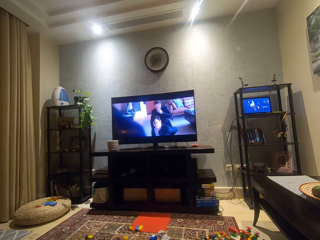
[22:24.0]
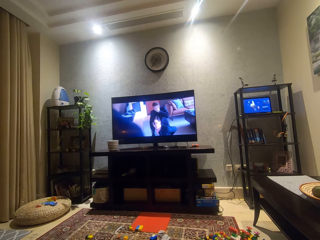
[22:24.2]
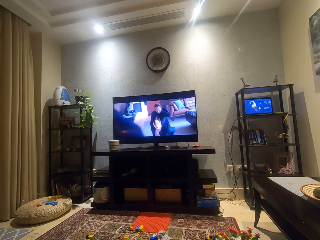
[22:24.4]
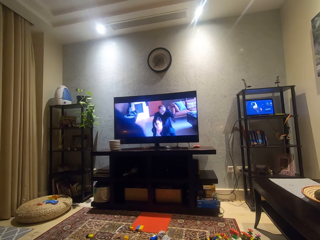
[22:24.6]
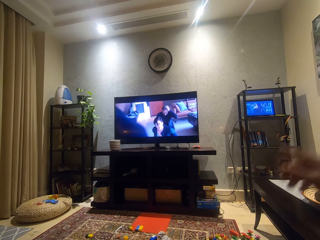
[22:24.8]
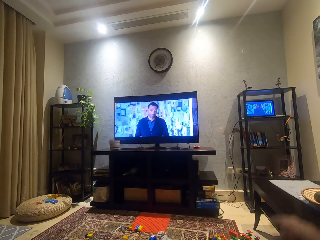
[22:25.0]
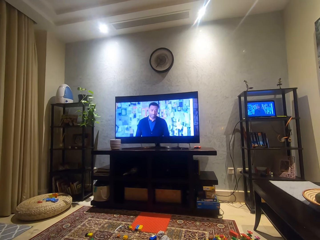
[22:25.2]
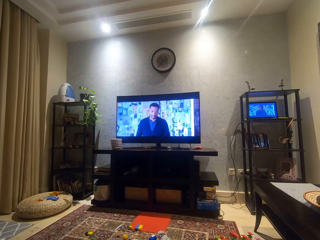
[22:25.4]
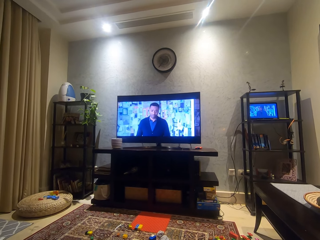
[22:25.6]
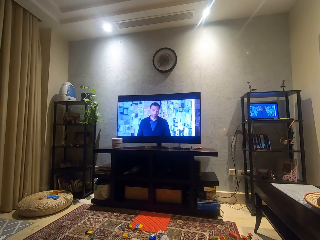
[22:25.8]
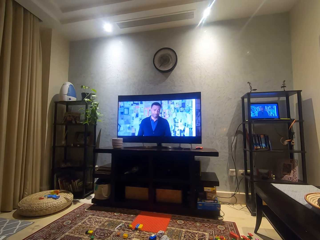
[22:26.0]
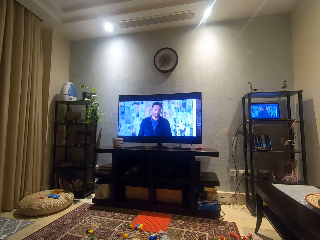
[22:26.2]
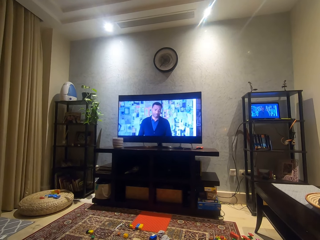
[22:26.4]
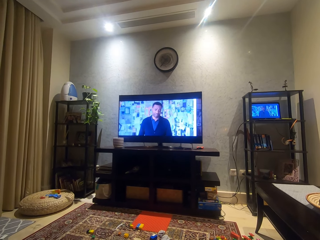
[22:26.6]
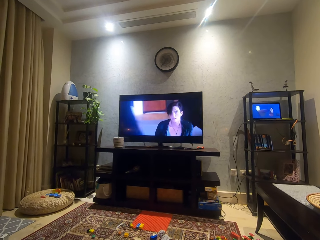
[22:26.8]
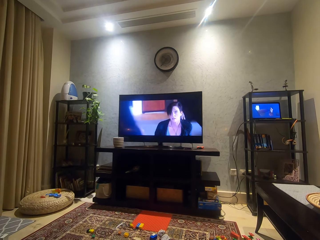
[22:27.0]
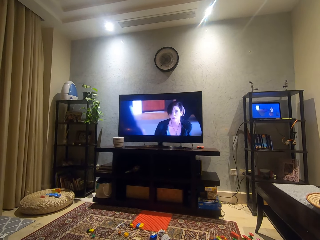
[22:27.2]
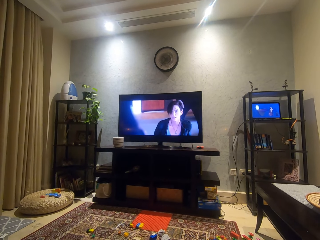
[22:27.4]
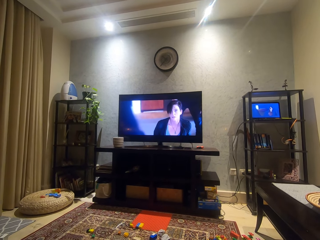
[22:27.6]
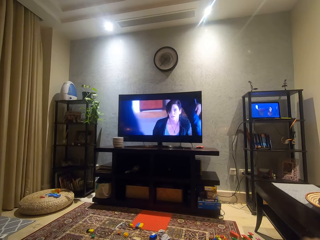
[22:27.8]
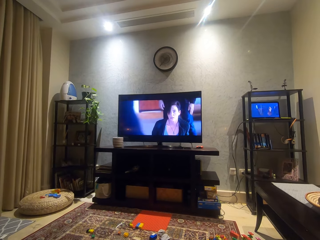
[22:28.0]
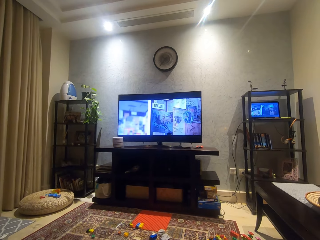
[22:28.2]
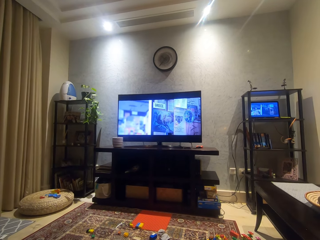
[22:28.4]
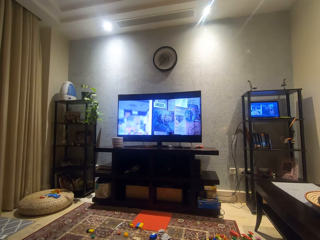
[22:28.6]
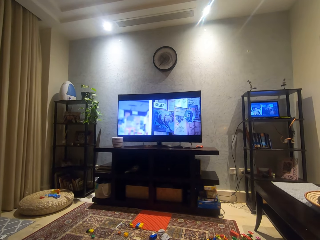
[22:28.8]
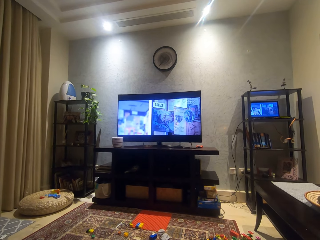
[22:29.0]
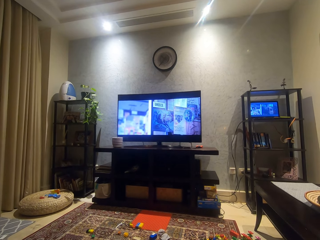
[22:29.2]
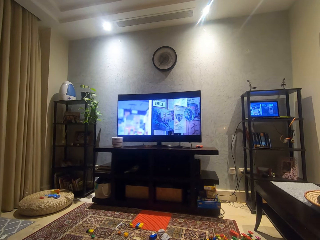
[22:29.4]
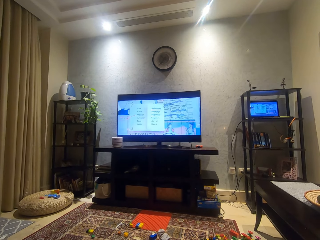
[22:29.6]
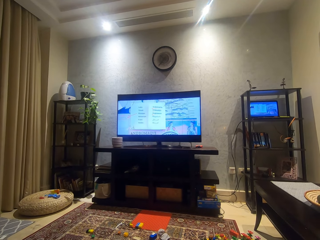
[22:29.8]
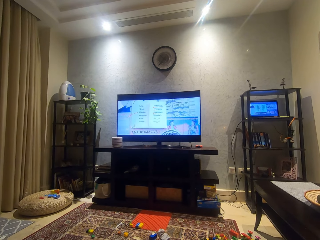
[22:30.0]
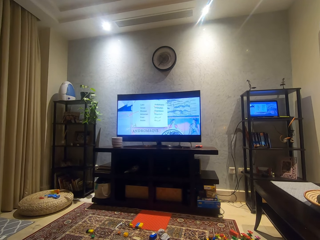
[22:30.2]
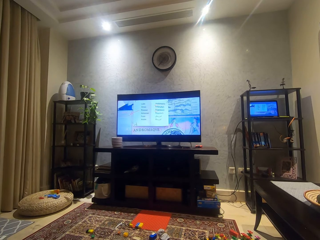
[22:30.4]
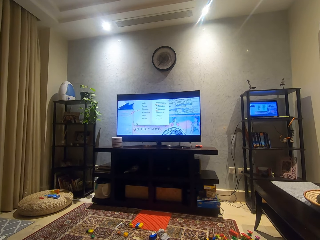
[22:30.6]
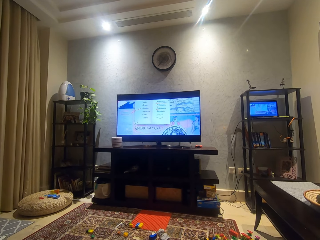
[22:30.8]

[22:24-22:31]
The camera wearer puts the hand down.

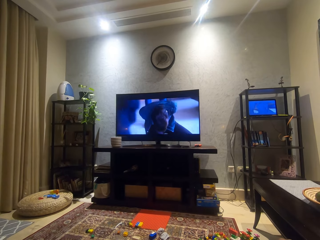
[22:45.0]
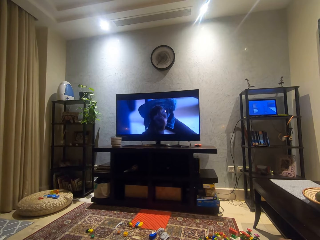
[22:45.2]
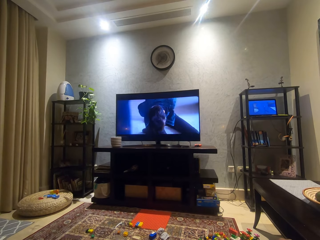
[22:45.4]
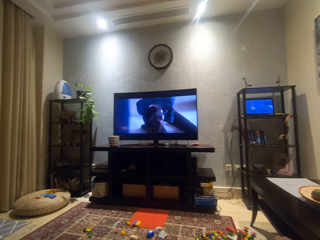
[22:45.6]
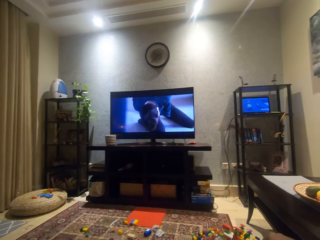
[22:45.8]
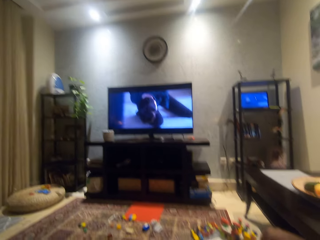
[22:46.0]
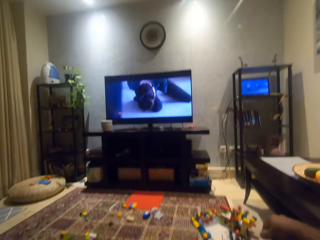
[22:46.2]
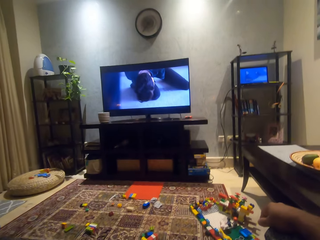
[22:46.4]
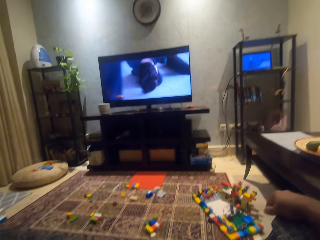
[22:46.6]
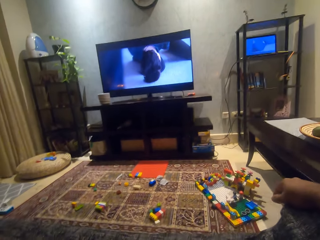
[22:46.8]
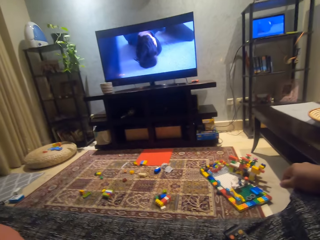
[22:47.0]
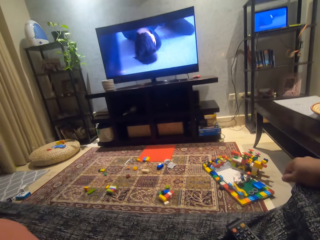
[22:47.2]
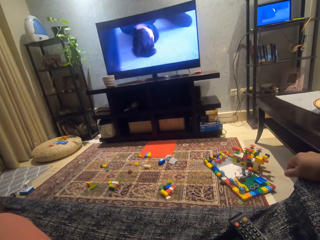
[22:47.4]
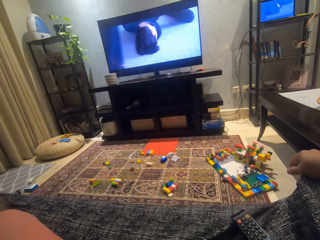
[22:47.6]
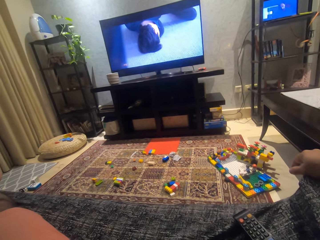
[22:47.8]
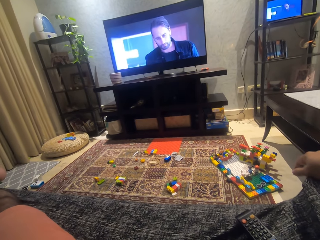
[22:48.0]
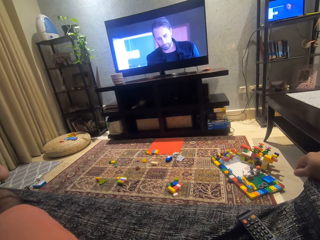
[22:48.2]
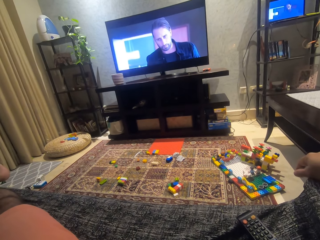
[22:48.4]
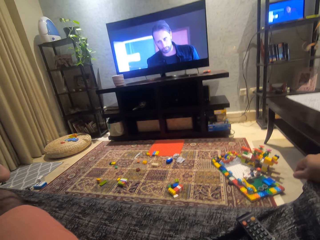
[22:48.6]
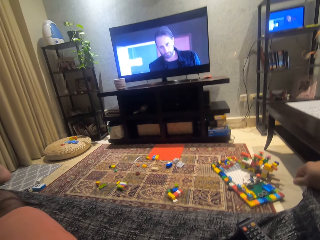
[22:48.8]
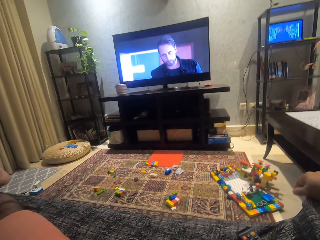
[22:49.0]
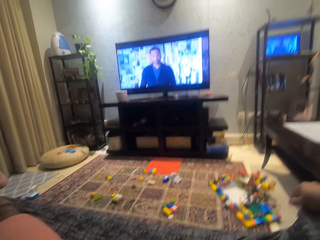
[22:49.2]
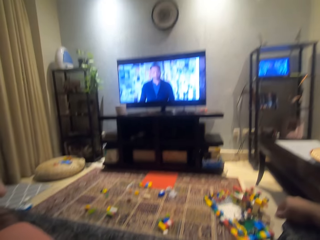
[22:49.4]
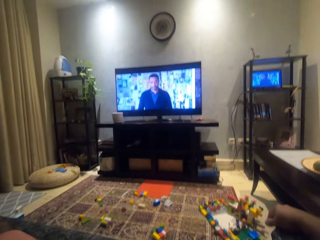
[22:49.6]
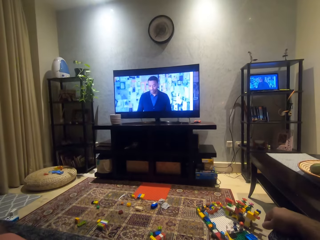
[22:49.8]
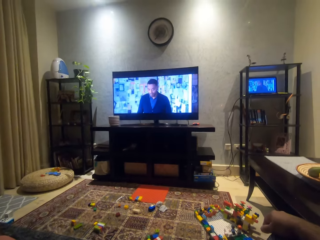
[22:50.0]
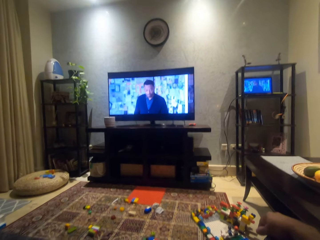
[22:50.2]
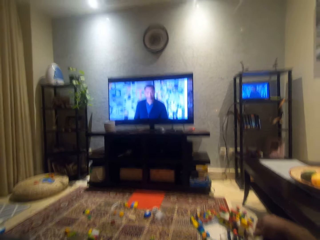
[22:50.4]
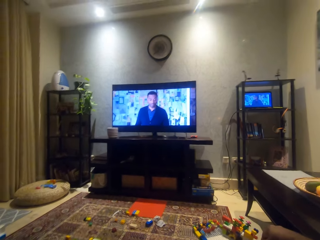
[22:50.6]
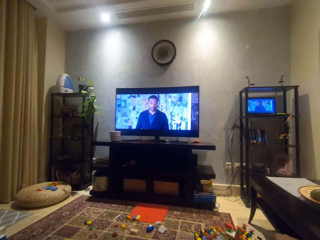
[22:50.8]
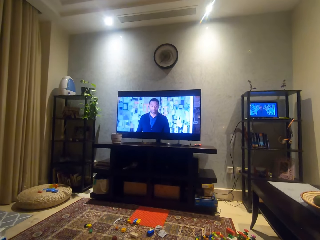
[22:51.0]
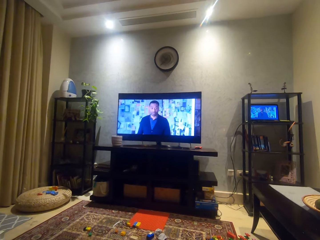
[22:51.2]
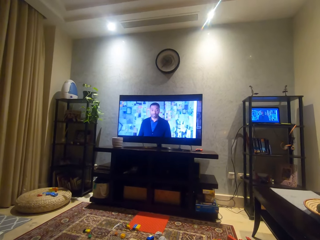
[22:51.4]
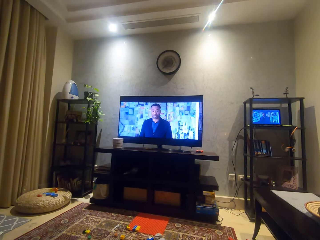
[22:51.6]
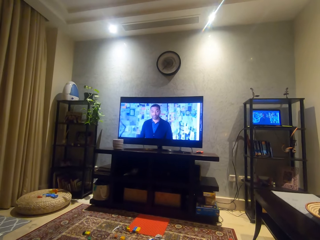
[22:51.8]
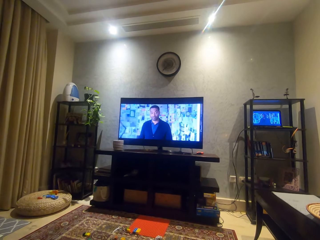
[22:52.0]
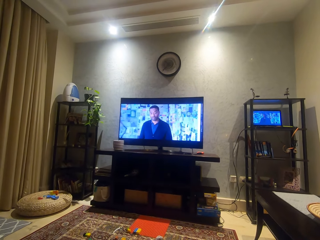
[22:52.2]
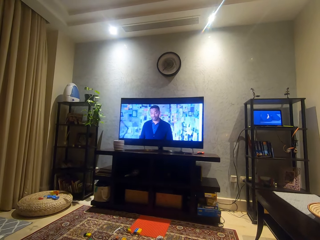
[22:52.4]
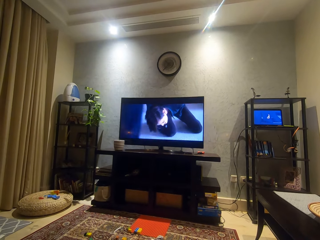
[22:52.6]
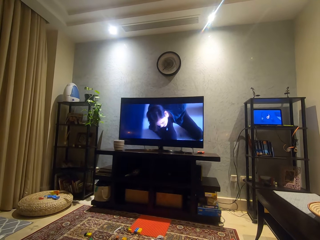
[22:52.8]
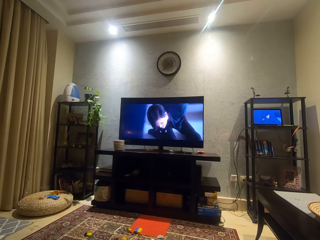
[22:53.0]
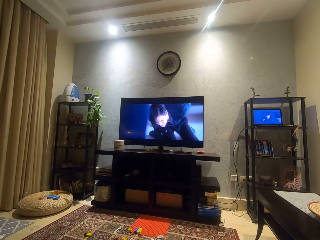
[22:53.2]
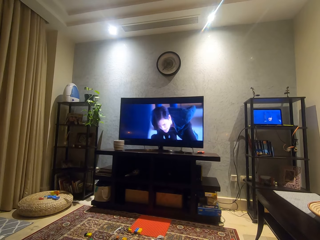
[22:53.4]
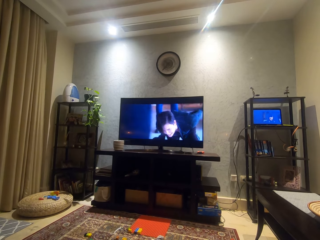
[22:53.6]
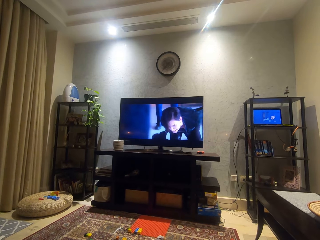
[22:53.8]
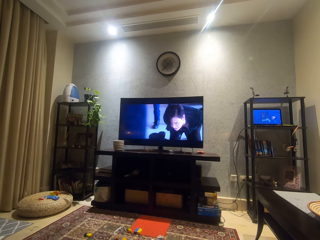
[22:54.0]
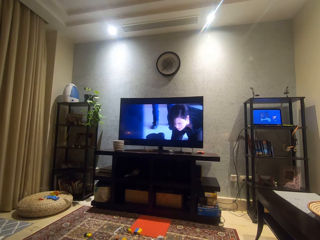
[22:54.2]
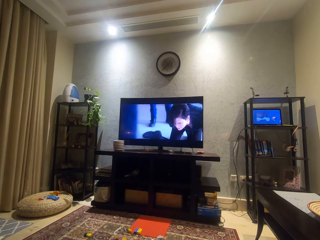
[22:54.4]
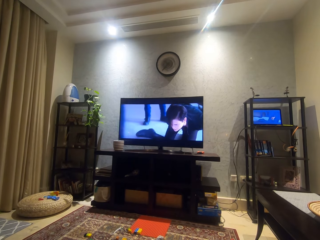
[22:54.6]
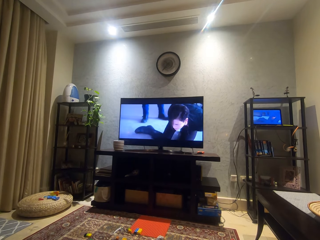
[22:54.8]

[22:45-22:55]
The camera wearer looks around. They look at the couch. They watch the television.

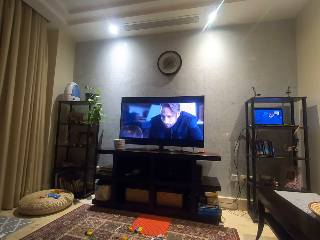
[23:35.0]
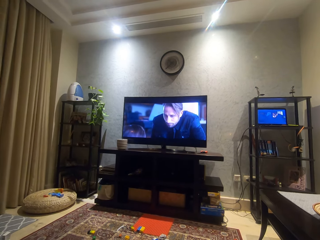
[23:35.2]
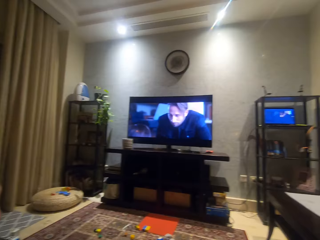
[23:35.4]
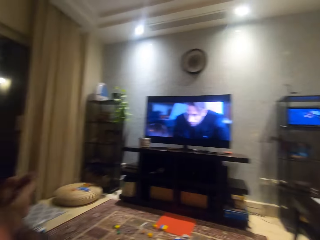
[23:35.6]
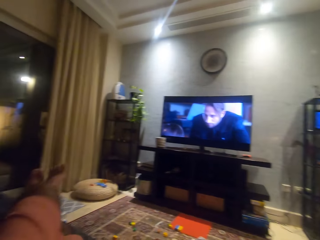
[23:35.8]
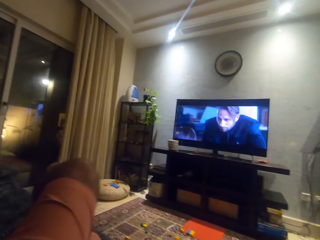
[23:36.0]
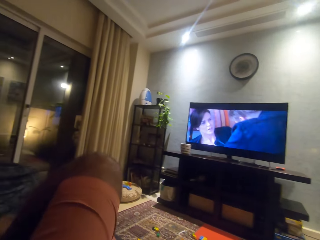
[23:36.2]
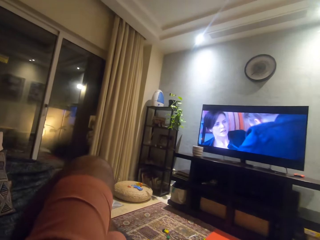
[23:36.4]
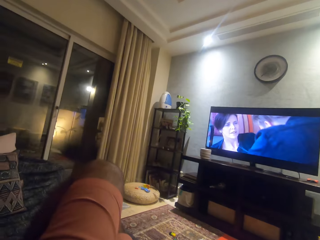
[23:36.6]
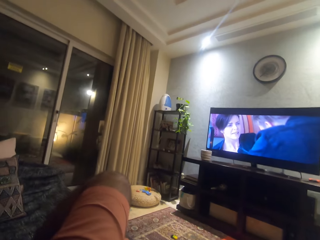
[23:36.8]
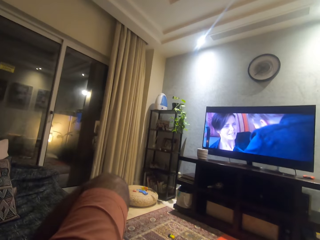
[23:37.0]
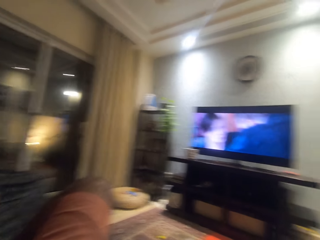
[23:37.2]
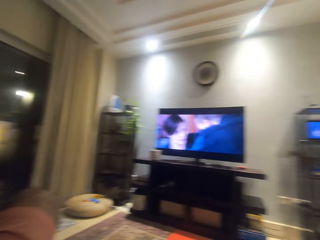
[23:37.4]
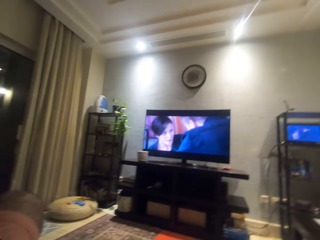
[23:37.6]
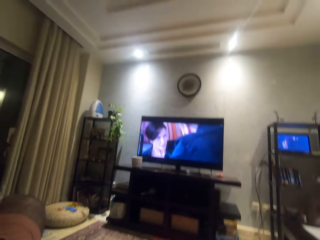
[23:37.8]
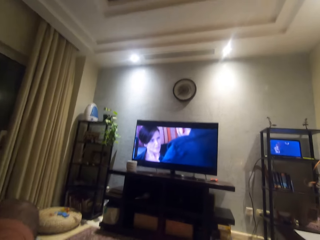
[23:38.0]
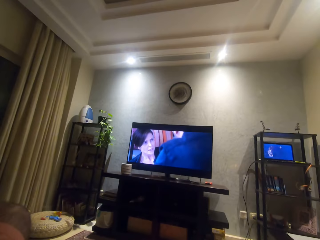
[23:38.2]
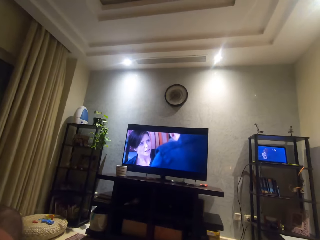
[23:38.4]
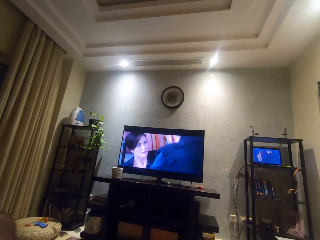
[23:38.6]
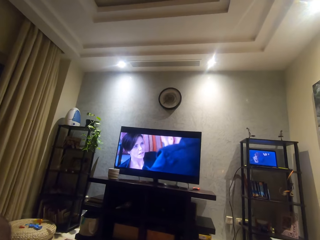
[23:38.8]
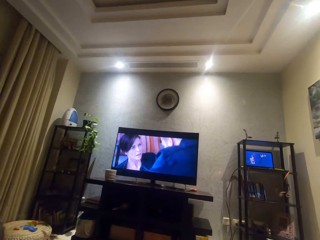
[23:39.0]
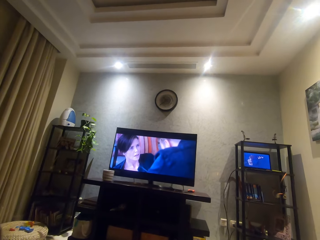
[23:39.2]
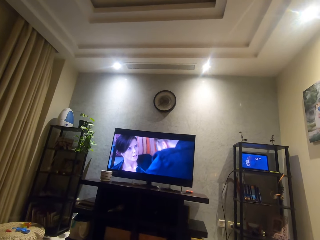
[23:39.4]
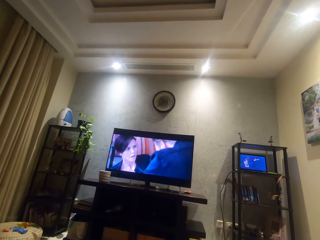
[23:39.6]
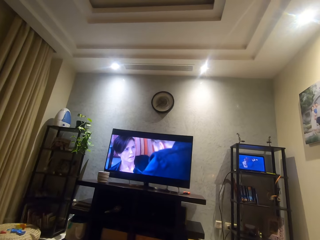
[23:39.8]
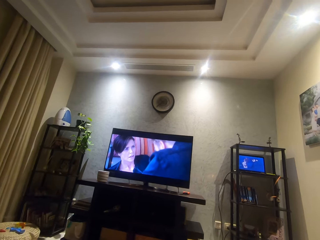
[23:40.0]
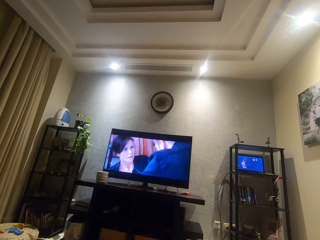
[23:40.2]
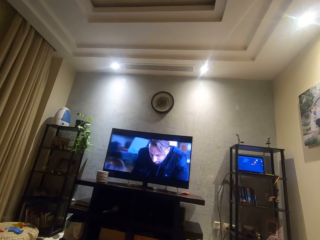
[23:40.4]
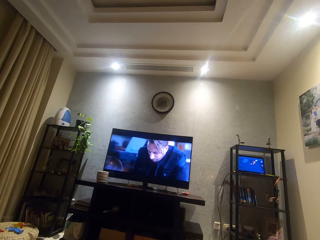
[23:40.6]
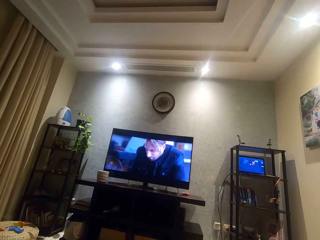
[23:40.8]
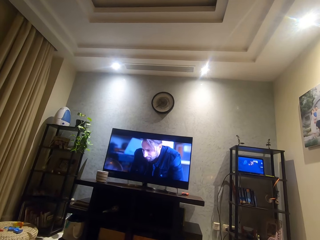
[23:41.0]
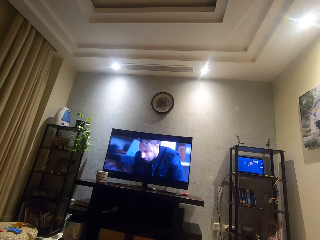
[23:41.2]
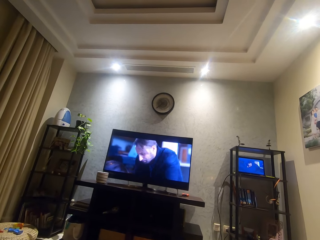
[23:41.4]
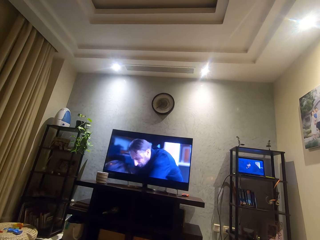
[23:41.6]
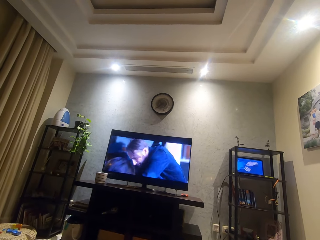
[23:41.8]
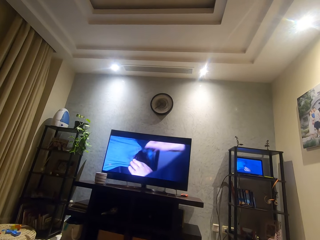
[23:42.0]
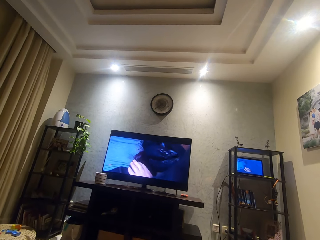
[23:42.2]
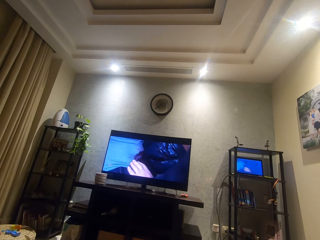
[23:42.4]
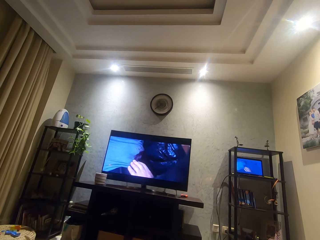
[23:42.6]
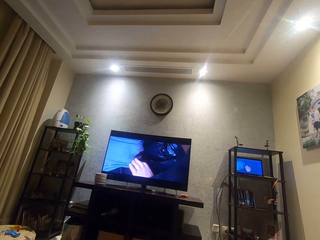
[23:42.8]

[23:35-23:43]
The camera wearer moves his leg.
